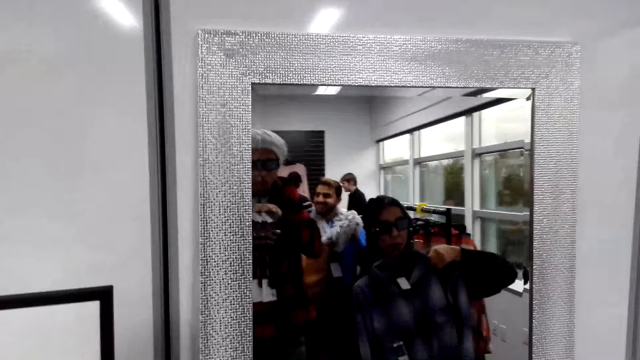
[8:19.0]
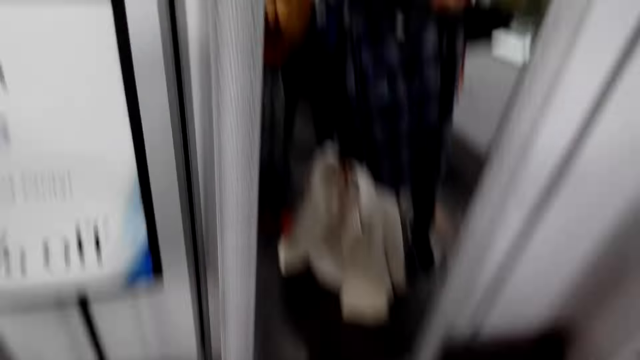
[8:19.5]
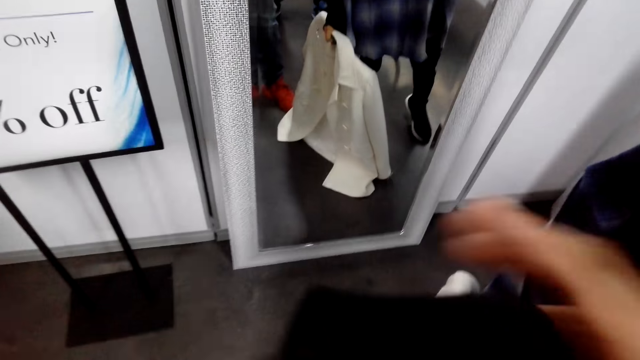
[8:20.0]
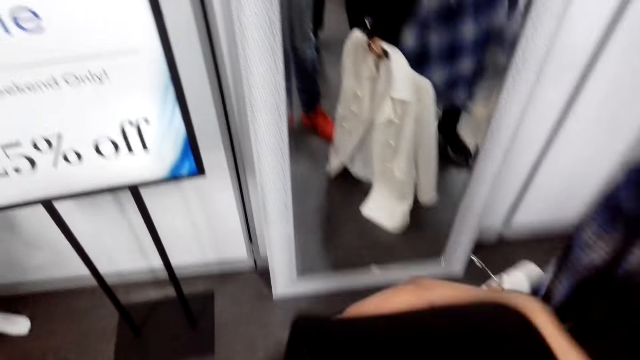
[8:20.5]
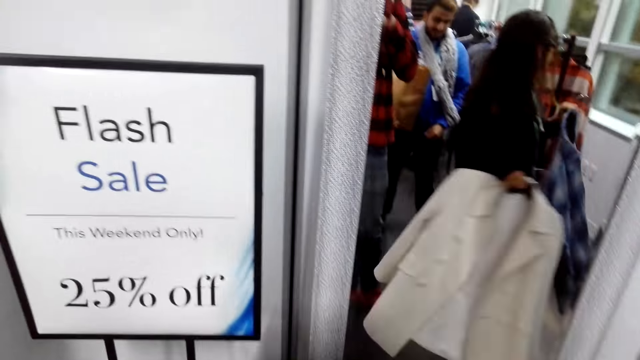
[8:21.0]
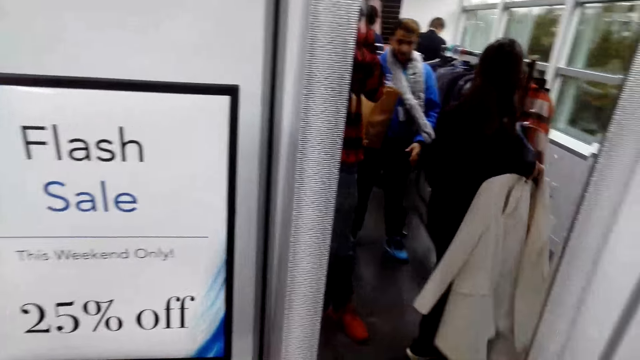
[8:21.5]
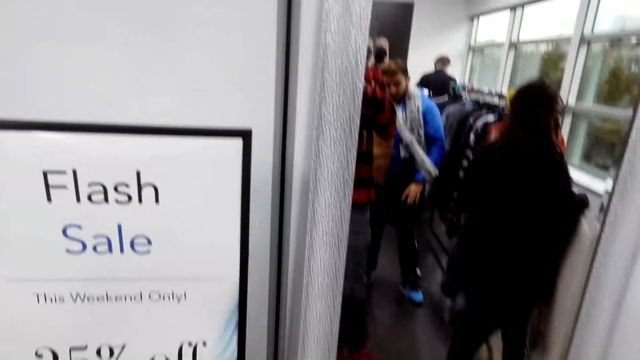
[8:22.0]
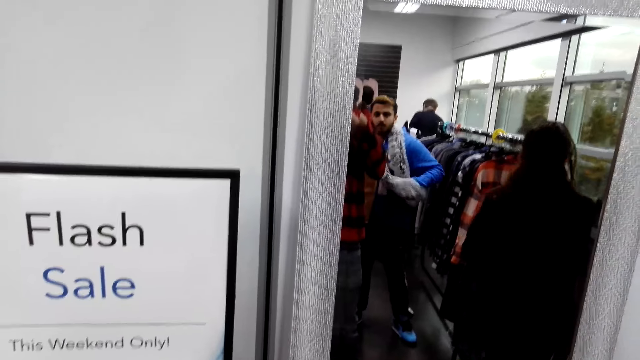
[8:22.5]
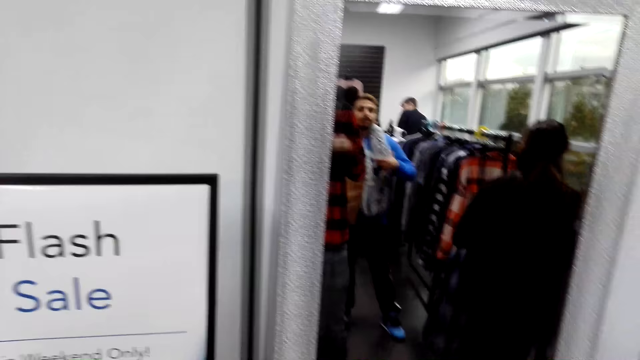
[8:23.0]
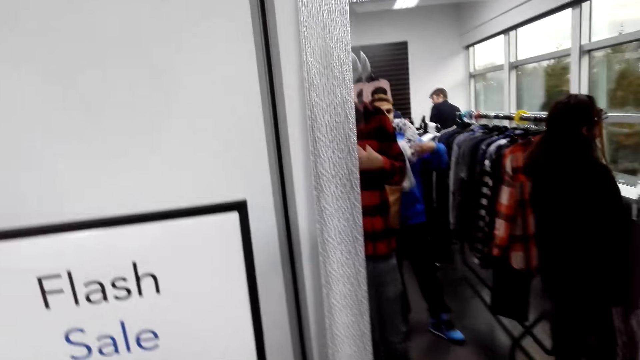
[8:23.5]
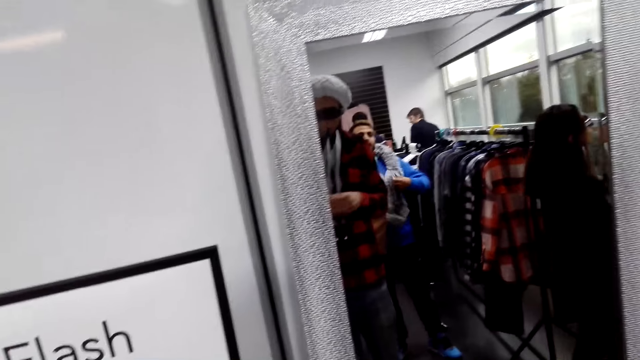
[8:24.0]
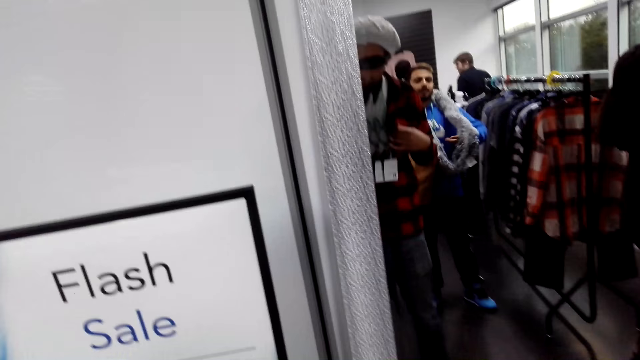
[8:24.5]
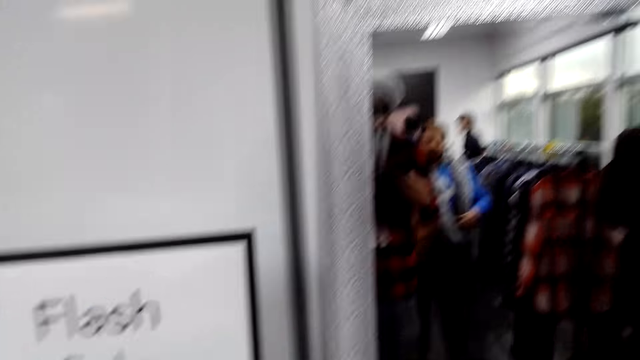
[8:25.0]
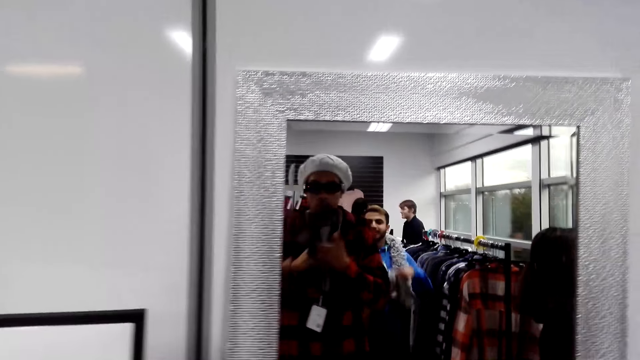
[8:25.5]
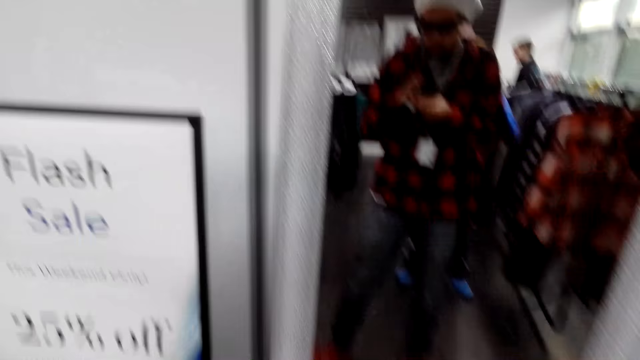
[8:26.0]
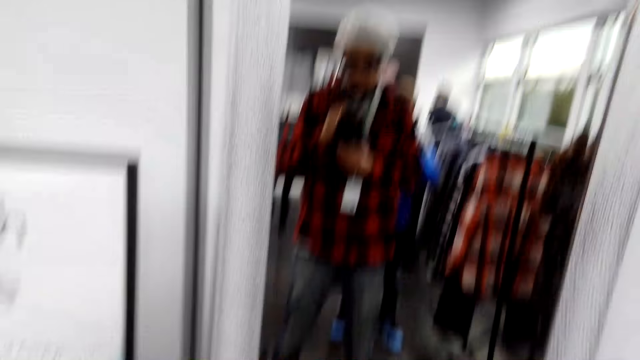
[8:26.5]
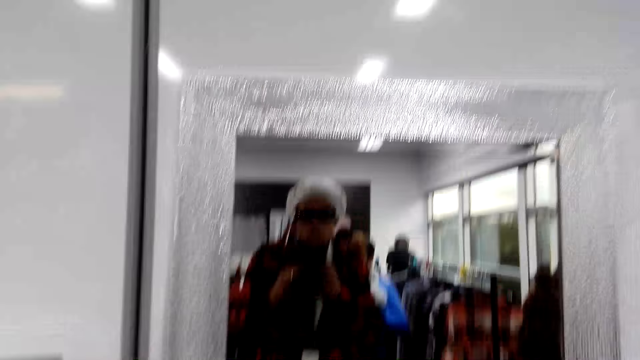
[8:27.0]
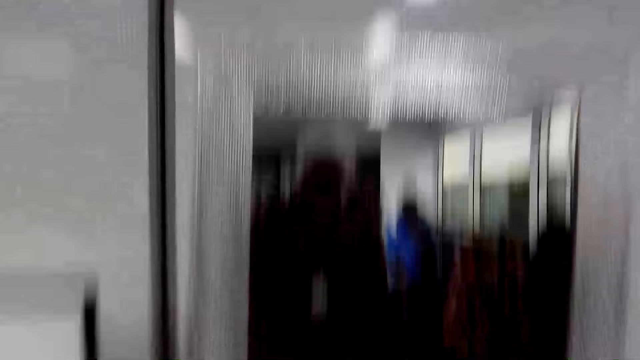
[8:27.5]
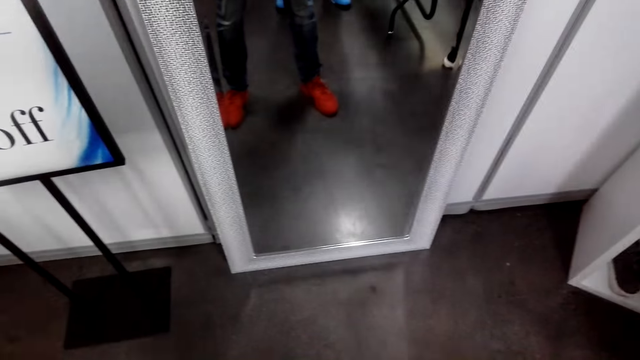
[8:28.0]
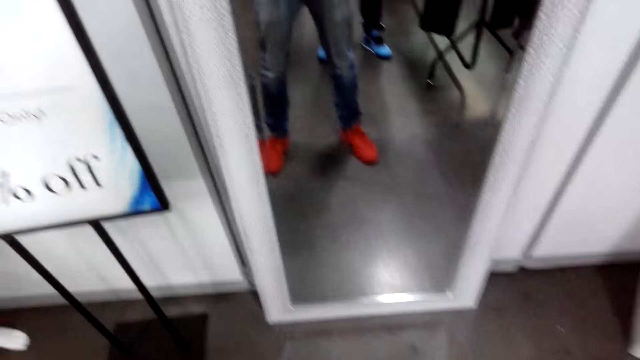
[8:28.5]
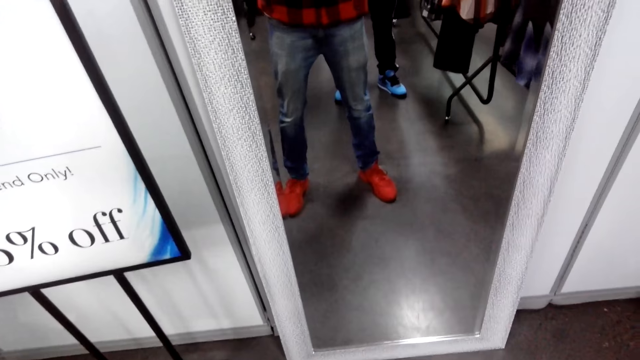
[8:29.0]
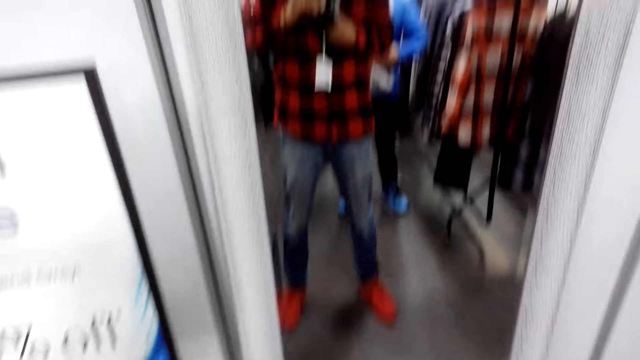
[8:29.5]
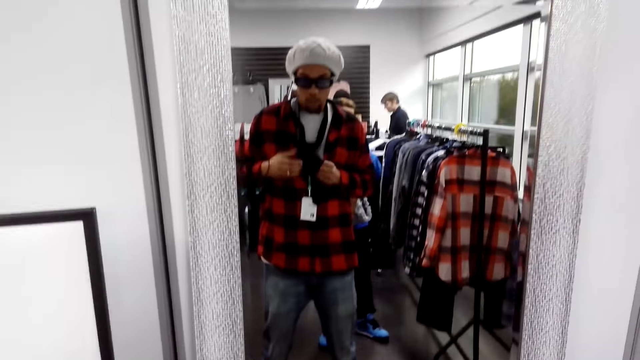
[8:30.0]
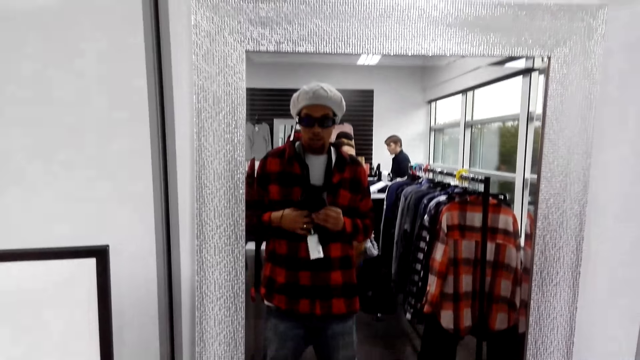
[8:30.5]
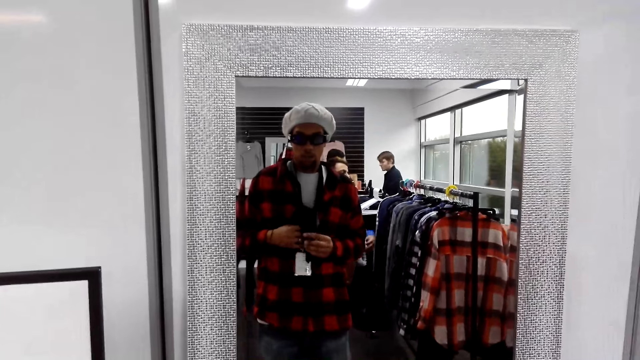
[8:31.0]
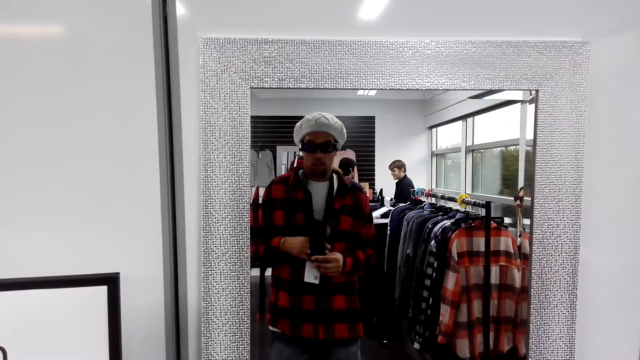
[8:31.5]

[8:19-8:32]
The camera wearer ties the tie.

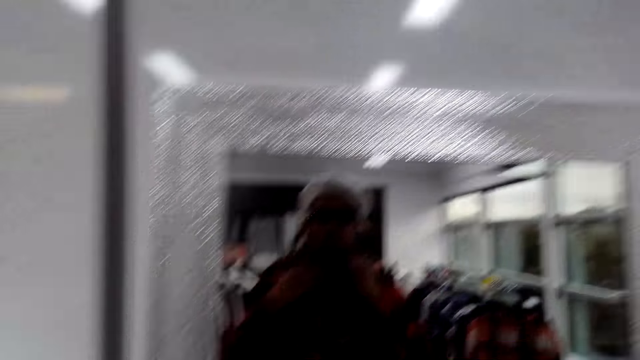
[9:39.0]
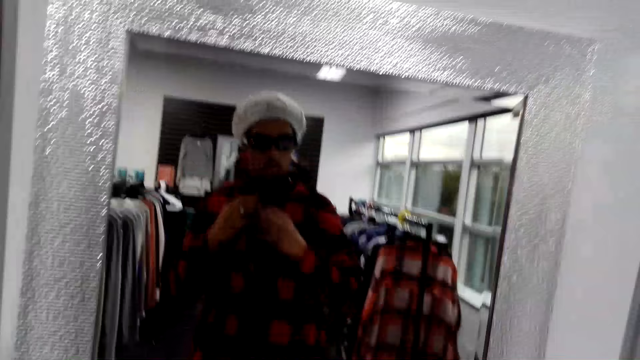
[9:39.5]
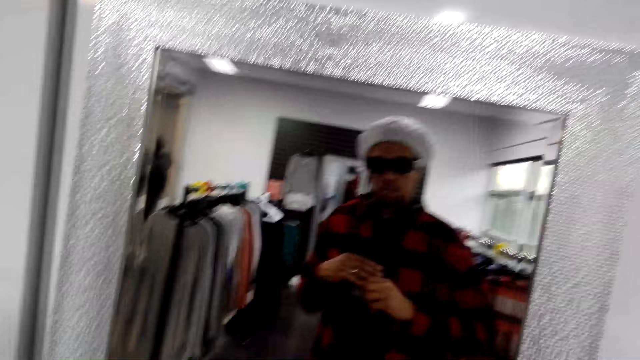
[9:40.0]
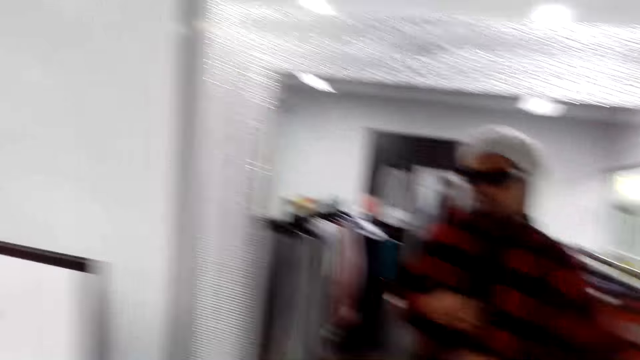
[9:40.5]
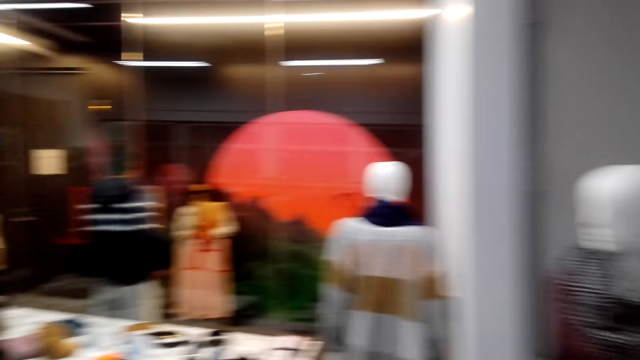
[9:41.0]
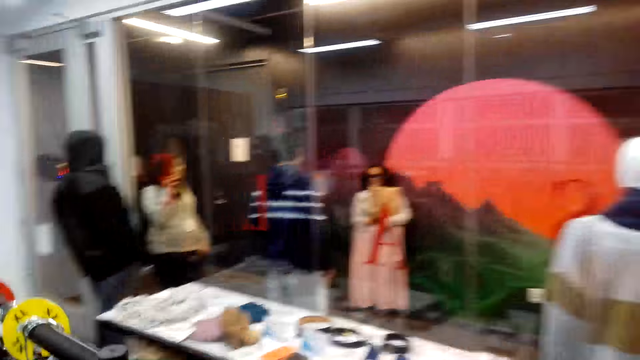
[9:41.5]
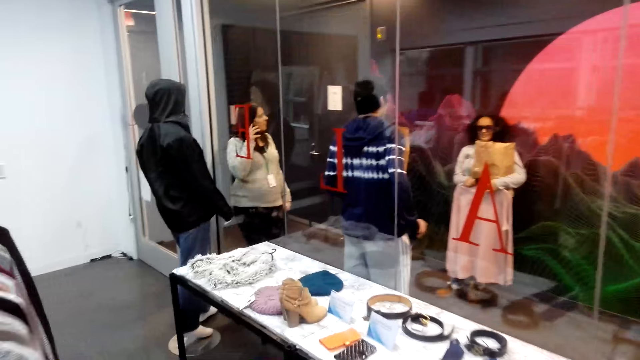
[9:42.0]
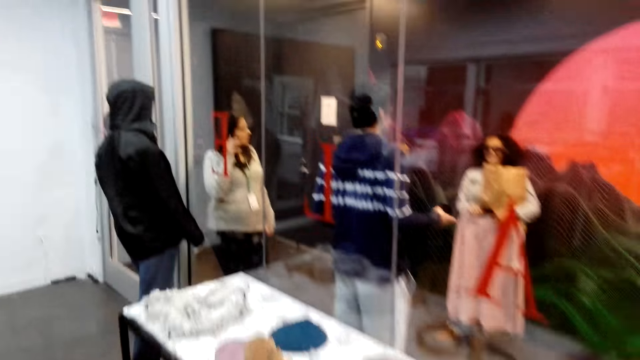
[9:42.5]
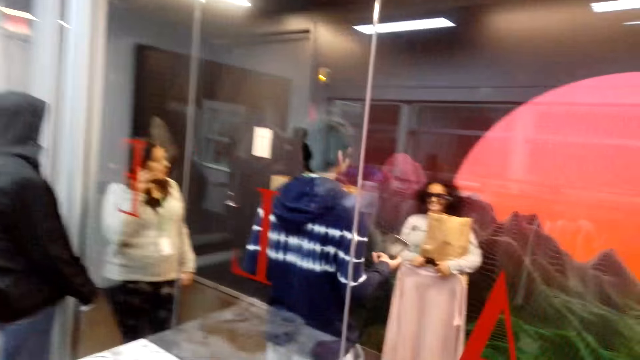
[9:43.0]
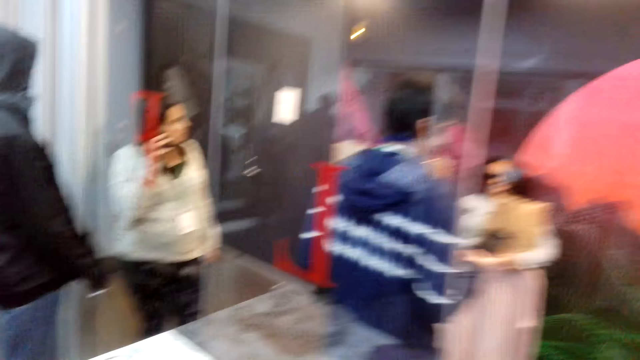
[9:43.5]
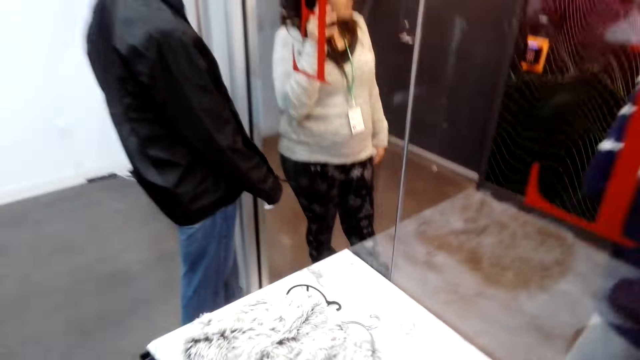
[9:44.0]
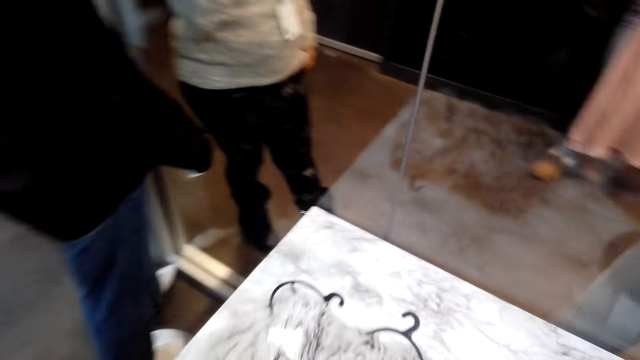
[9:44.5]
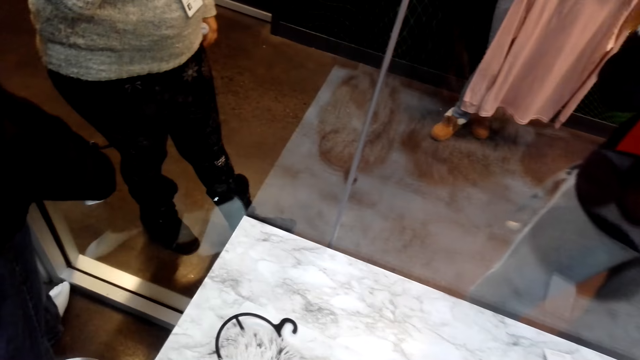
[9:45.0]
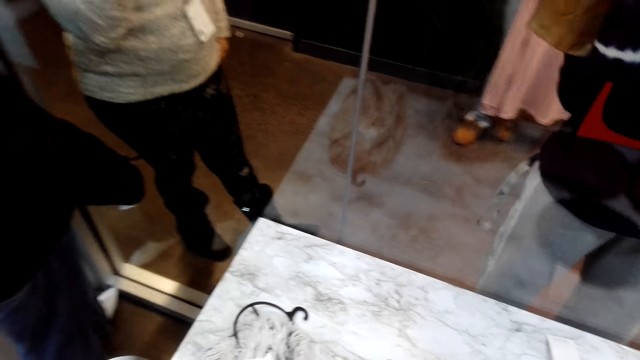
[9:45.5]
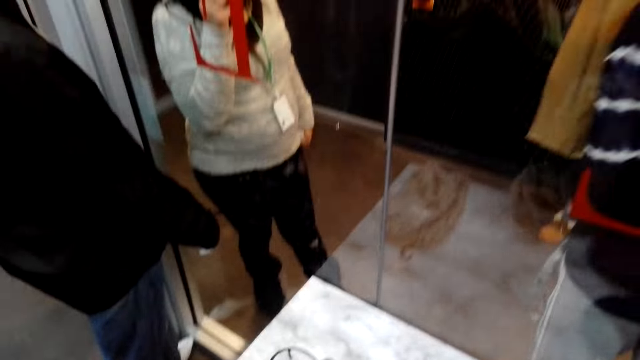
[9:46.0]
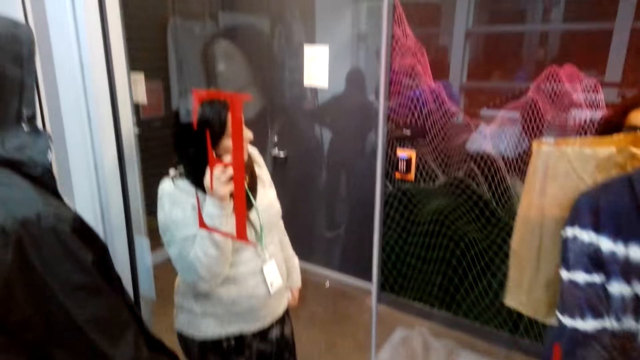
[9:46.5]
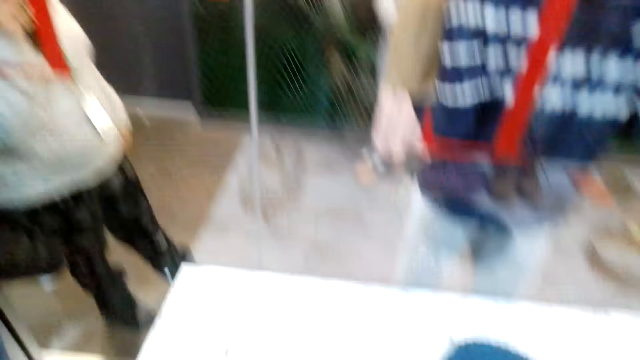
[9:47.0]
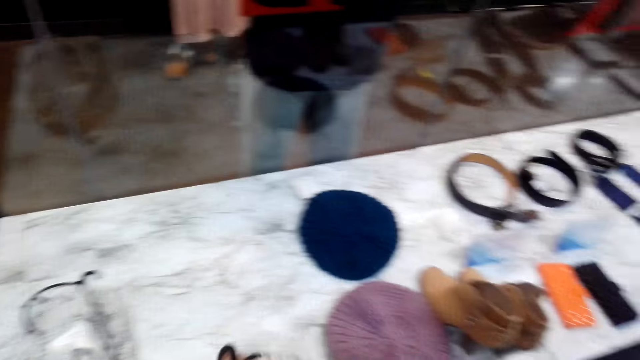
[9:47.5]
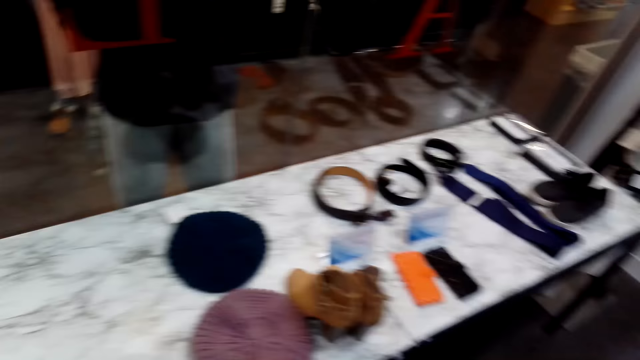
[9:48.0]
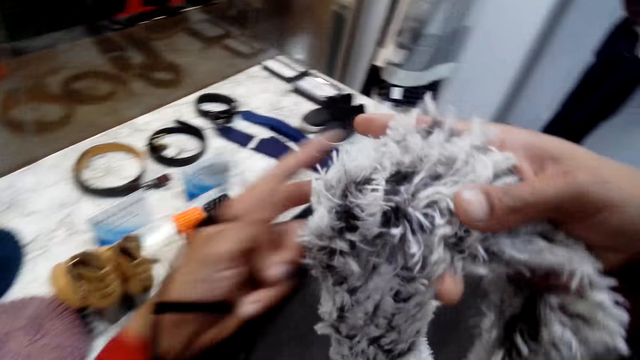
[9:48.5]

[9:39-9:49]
The camera wearer walks around the shop. They stare around the shop. They grab a scarf.
